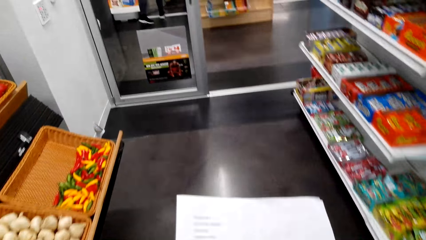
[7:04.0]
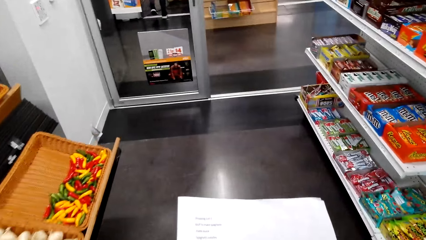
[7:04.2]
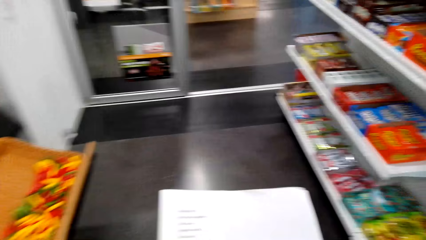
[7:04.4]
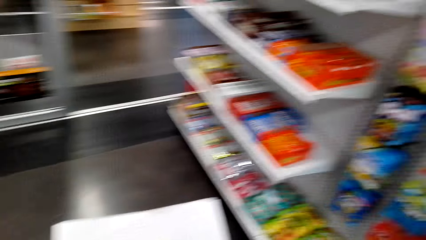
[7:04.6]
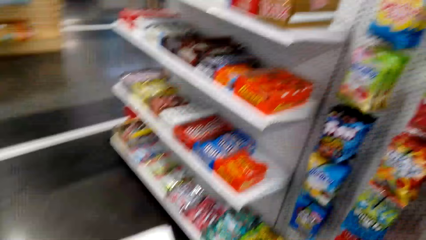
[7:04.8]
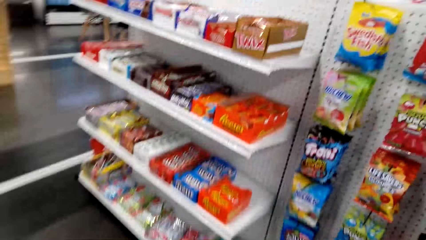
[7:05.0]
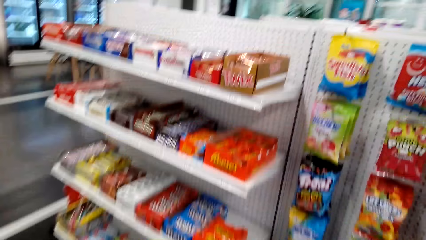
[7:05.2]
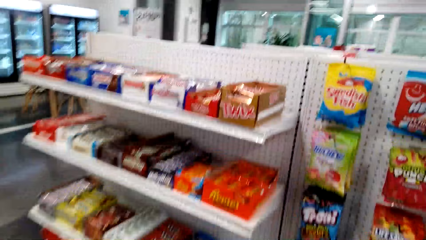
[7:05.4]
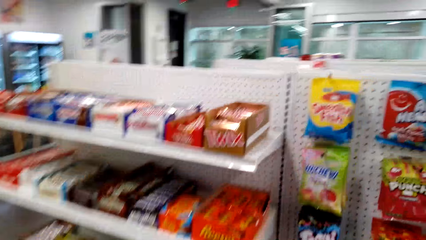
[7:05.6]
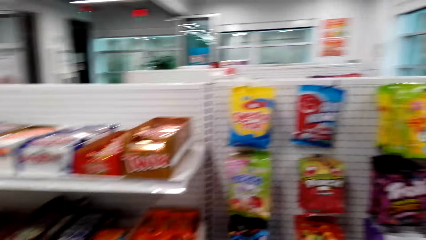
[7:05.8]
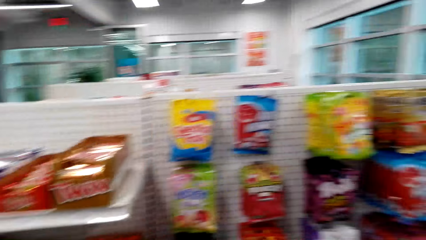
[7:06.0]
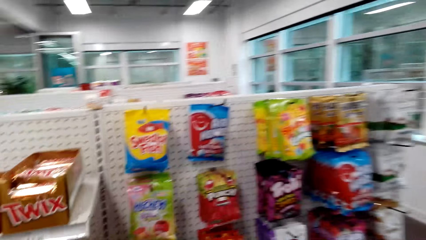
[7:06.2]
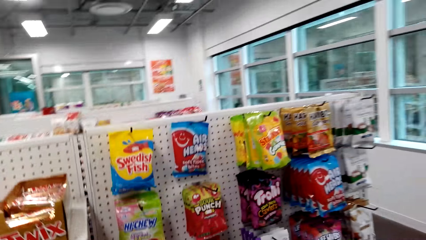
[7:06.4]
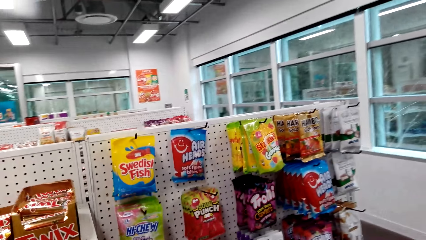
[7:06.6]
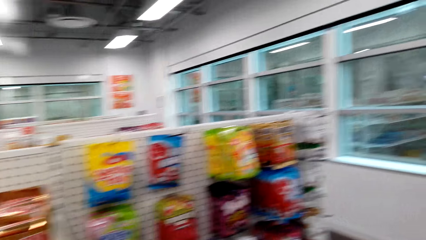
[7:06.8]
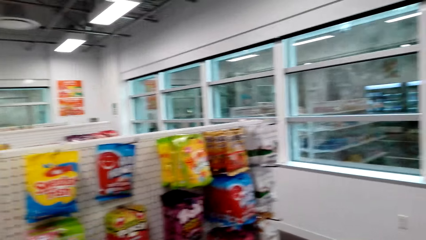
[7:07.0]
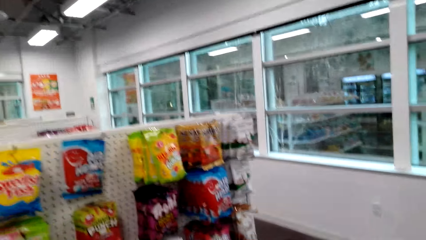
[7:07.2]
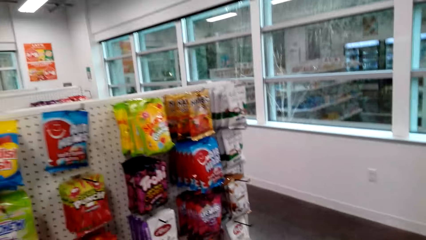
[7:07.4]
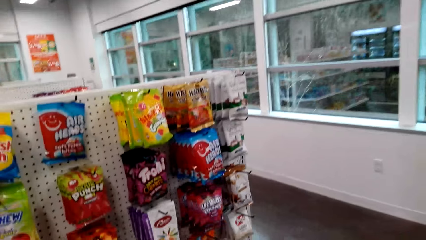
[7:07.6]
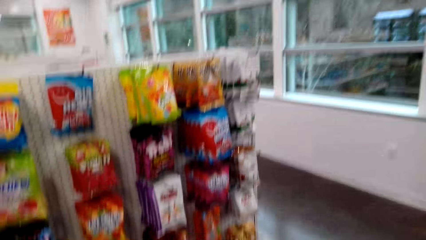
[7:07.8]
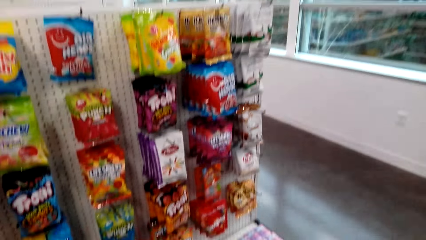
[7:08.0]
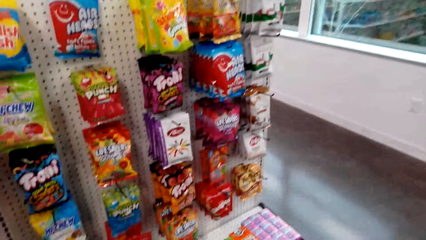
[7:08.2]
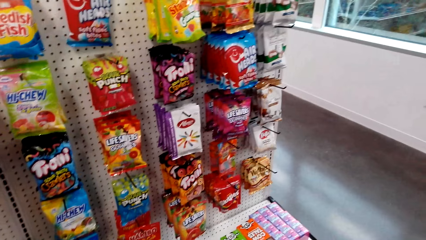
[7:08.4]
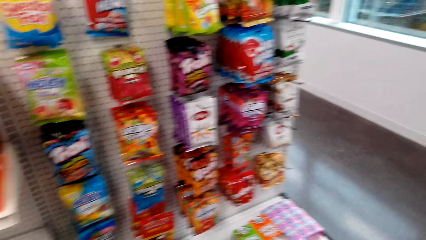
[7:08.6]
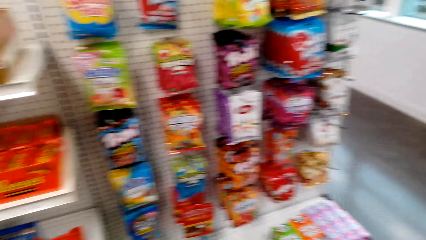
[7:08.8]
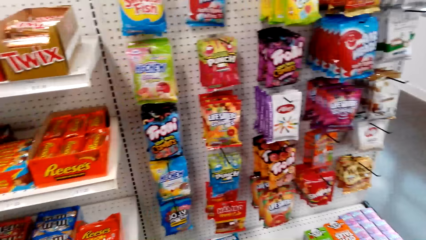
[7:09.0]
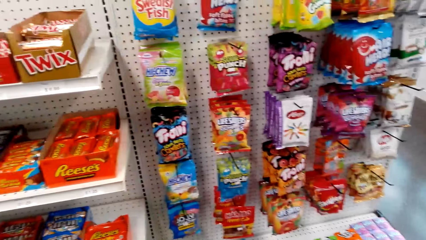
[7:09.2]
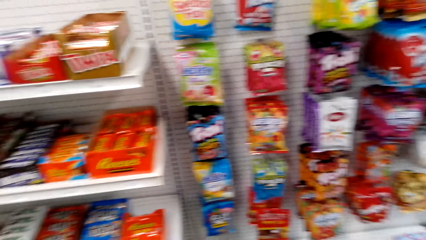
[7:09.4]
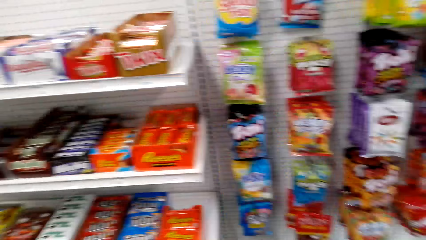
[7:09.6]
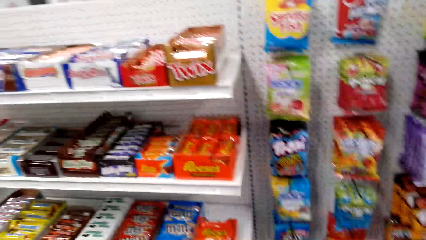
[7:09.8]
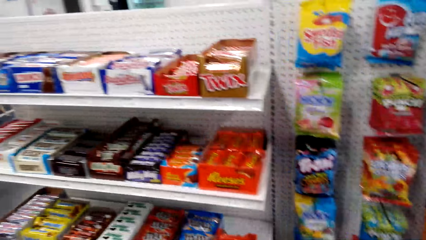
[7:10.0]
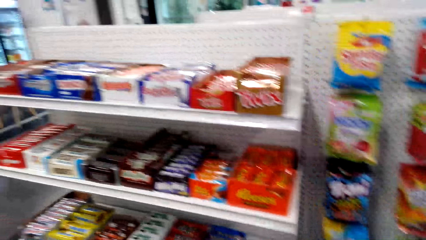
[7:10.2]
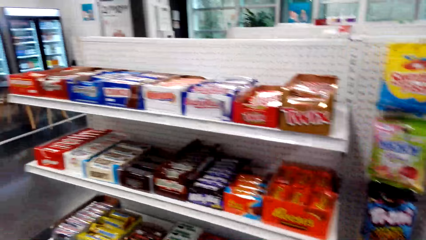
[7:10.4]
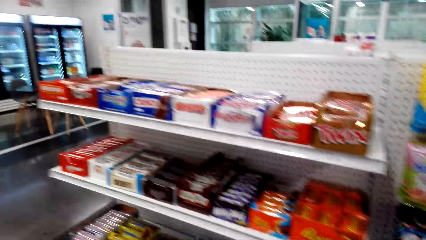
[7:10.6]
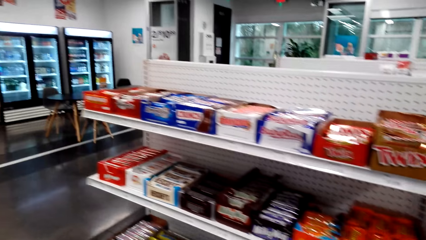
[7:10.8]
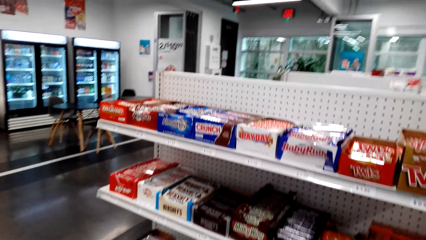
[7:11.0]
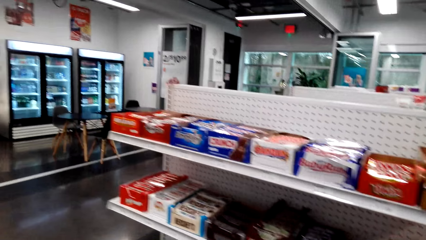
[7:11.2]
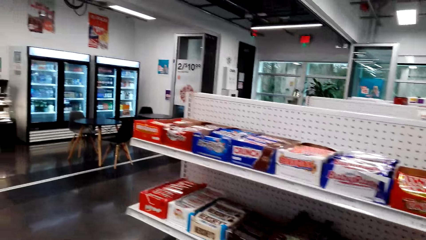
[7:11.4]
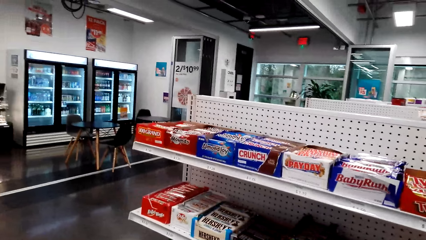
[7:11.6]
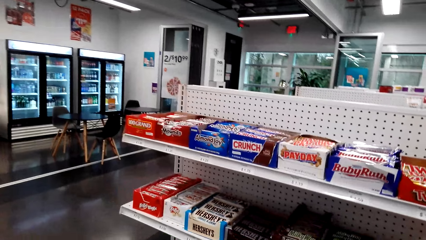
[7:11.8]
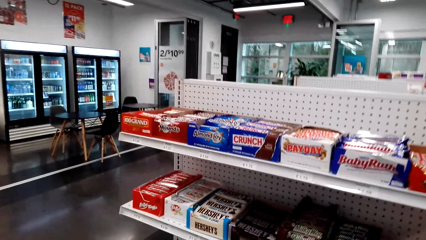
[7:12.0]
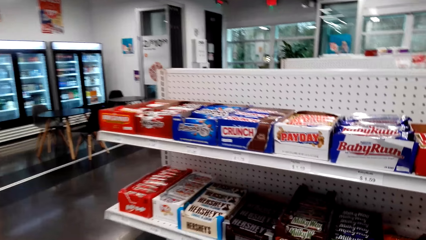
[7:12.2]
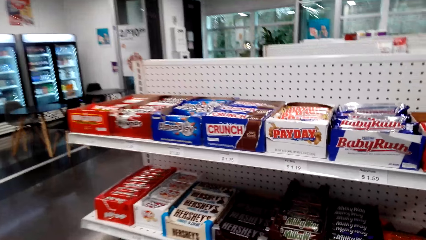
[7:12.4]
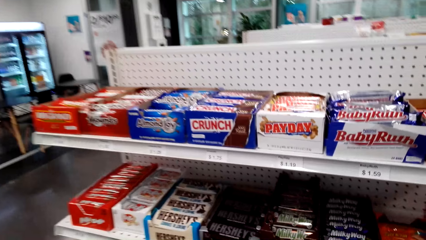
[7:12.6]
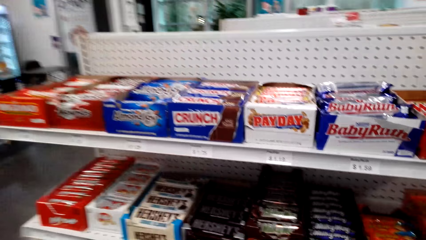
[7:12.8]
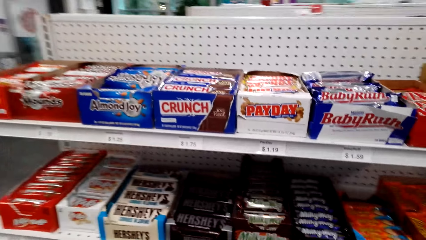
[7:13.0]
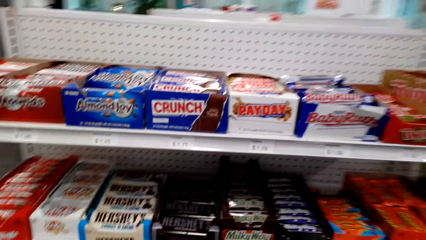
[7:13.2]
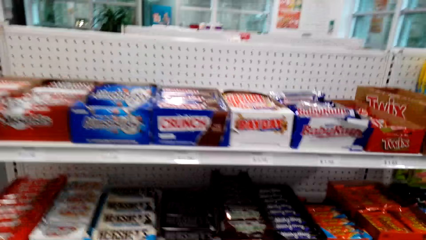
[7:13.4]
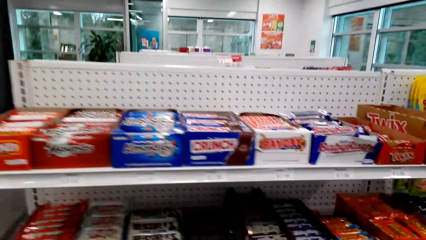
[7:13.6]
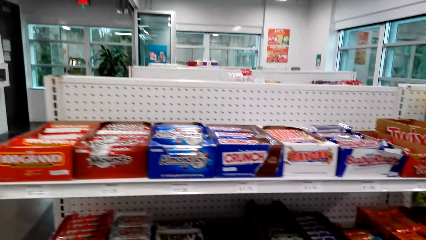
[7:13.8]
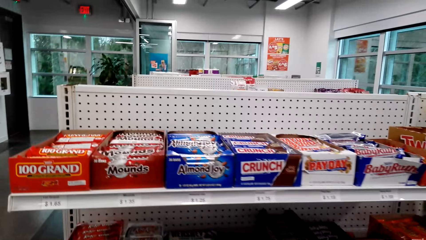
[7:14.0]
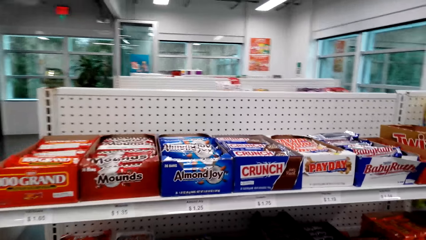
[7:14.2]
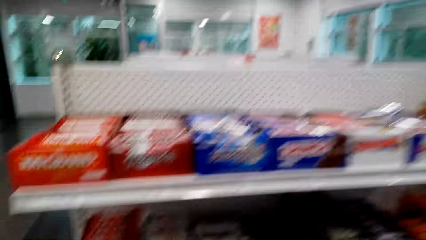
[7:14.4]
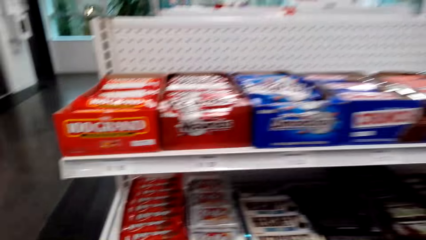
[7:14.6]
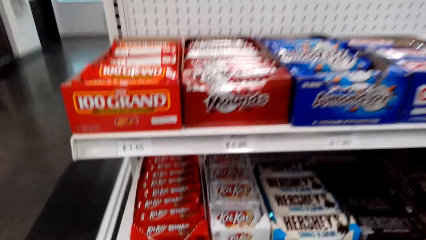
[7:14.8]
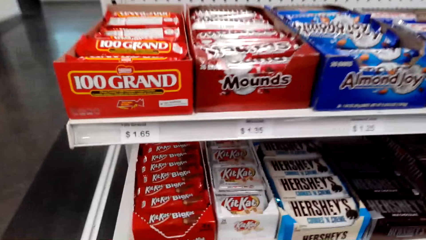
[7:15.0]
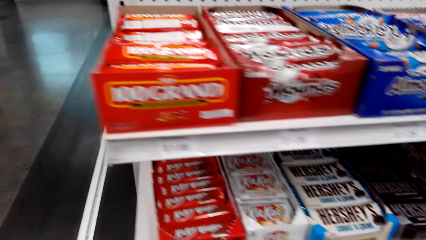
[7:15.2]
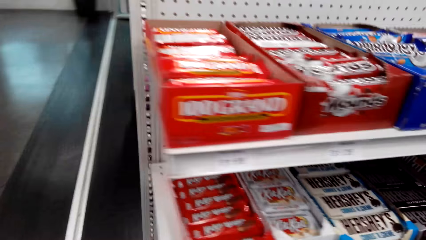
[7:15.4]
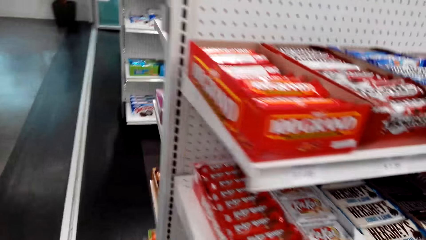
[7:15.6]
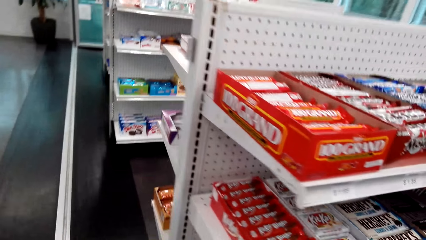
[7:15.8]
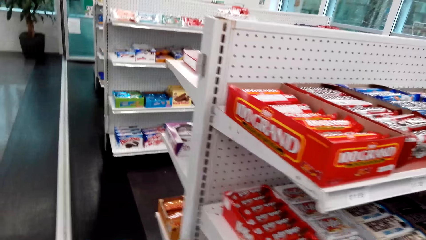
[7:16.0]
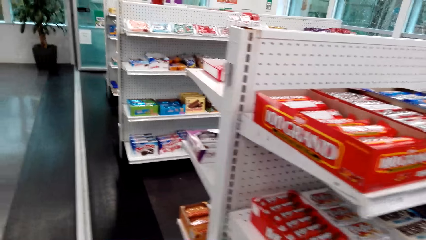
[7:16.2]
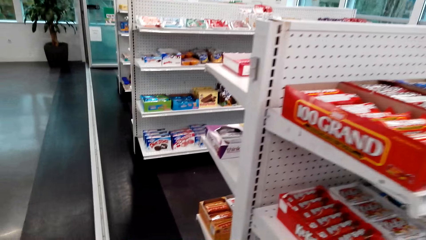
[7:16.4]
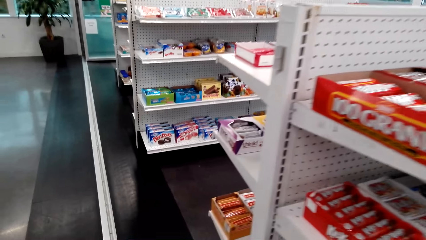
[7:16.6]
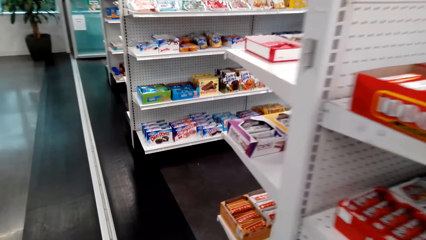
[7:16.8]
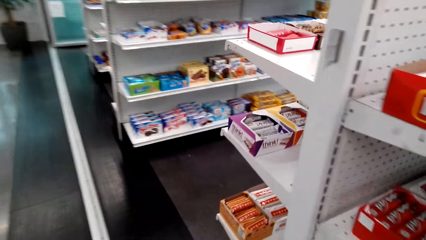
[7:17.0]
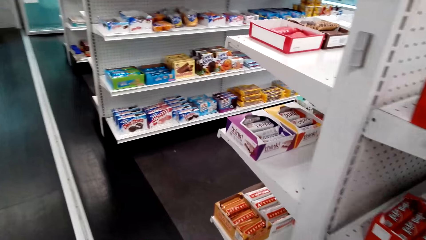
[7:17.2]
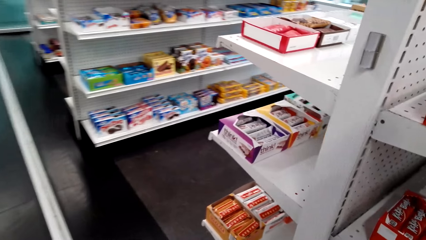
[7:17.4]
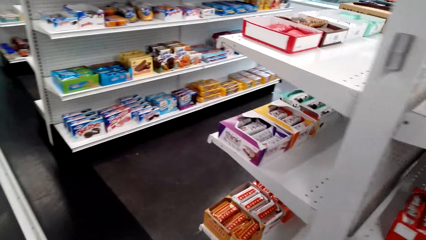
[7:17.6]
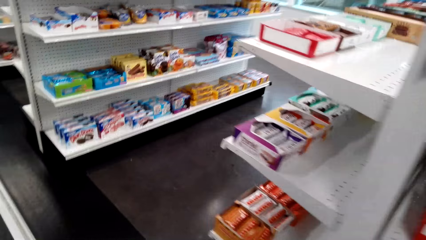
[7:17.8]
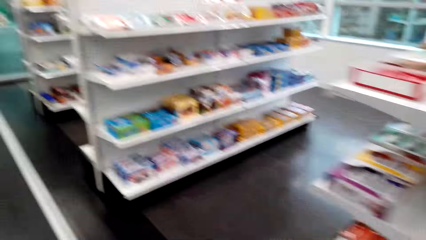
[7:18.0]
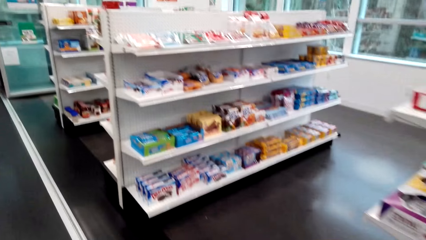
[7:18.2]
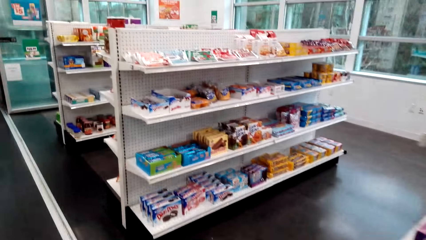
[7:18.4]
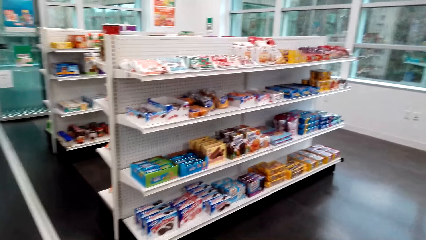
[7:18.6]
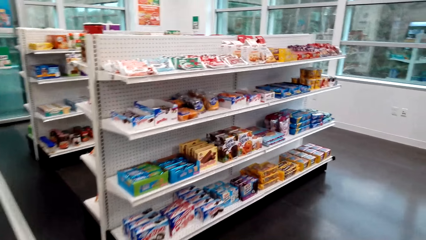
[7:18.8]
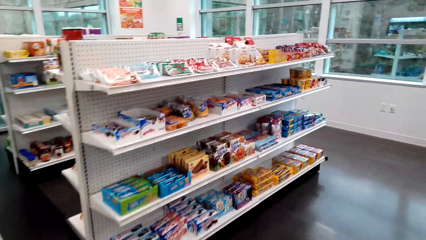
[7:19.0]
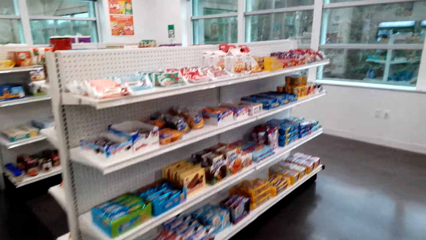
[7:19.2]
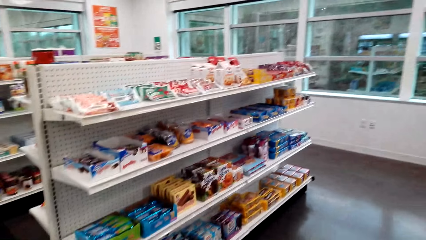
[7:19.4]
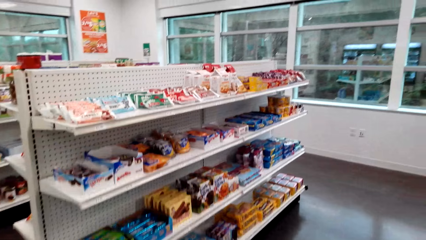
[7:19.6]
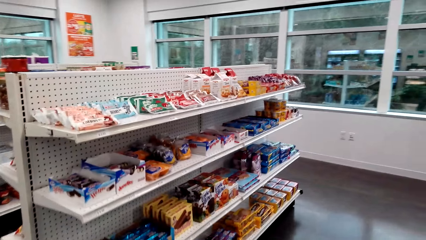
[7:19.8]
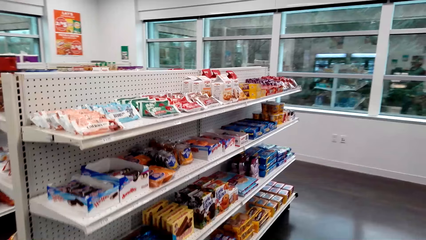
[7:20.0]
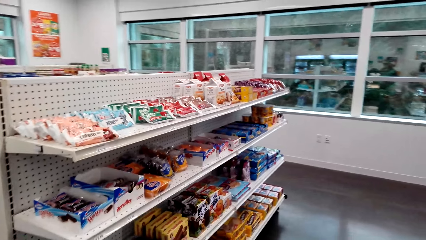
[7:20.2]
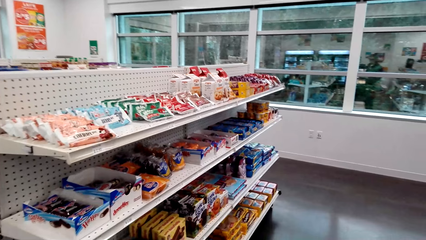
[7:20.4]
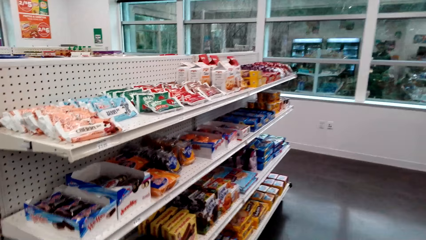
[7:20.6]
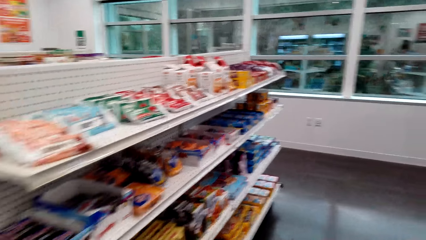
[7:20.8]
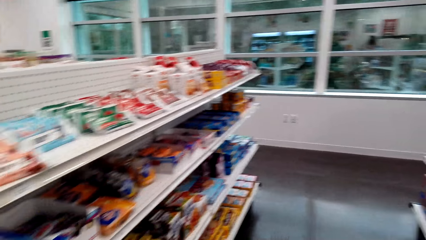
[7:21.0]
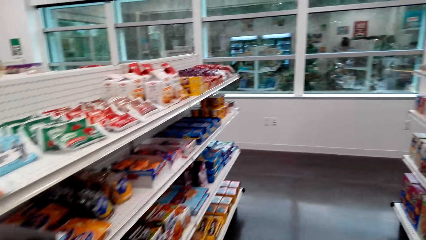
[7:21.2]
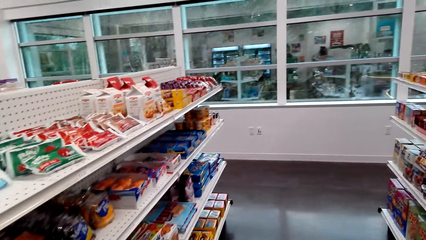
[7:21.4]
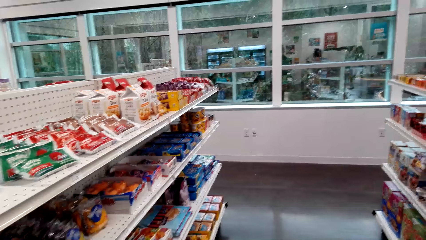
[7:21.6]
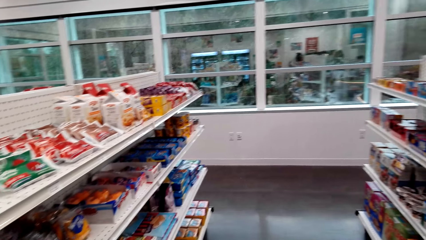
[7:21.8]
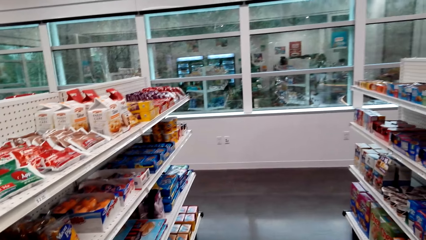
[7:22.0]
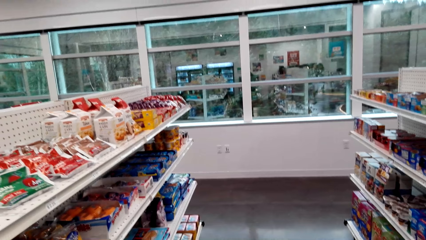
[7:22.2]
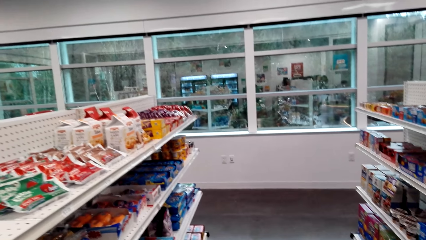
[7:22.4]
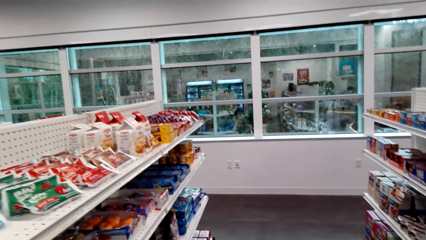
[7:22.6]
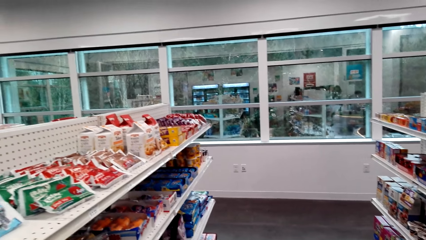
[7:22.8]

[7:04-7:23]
The camera wearer looks at the paper. They look at the shelves. They walk around. They look at the shelves.
